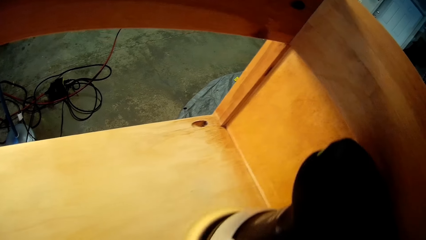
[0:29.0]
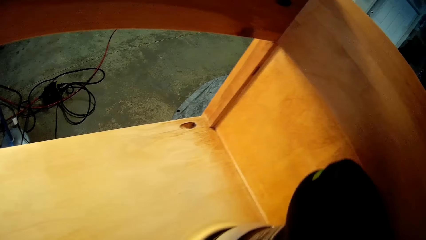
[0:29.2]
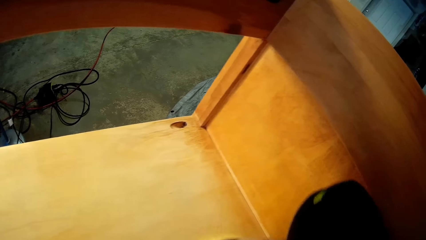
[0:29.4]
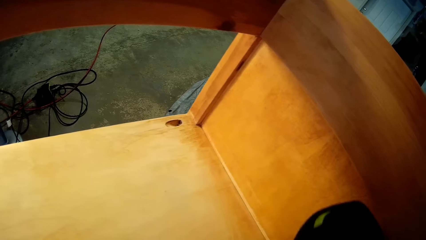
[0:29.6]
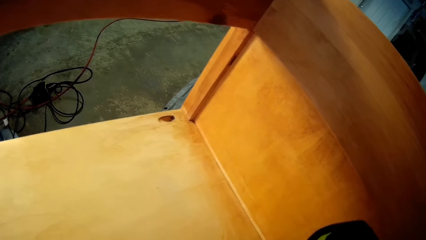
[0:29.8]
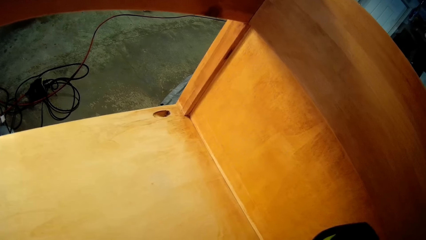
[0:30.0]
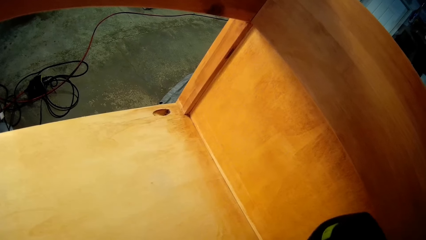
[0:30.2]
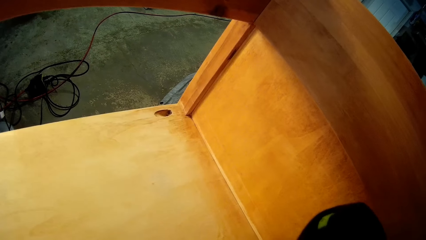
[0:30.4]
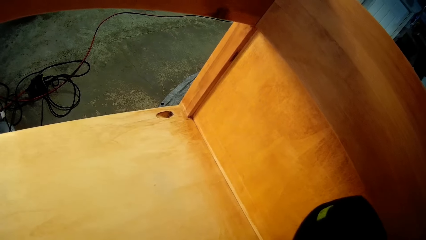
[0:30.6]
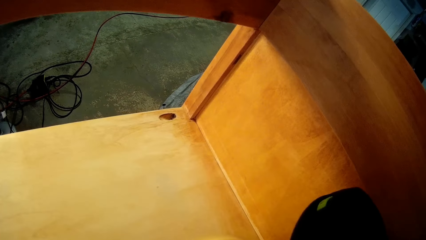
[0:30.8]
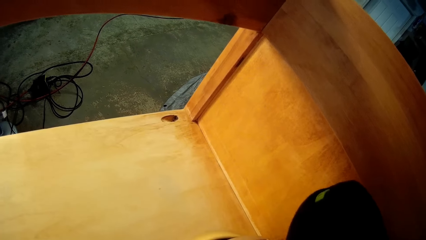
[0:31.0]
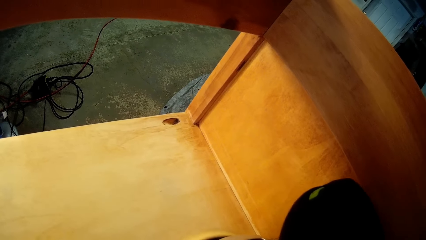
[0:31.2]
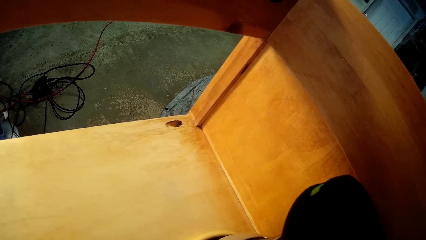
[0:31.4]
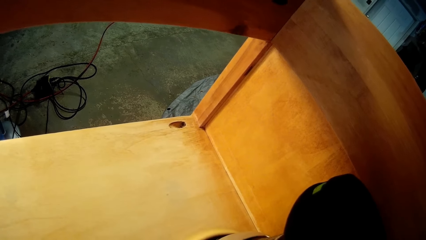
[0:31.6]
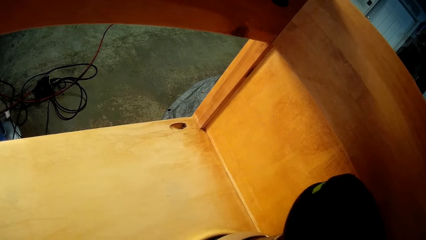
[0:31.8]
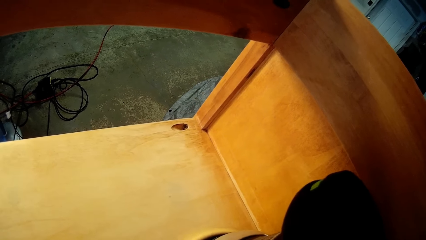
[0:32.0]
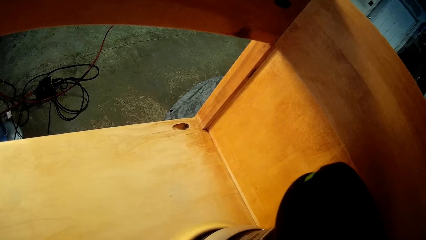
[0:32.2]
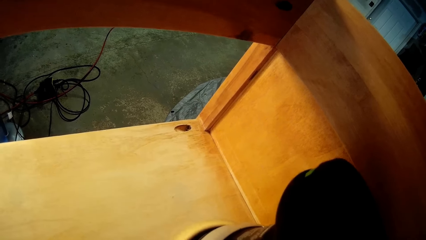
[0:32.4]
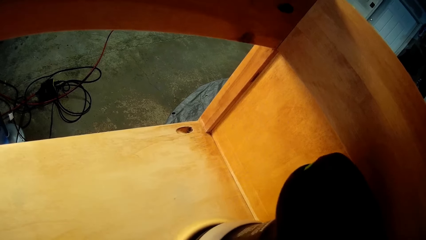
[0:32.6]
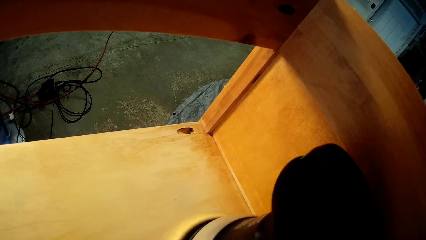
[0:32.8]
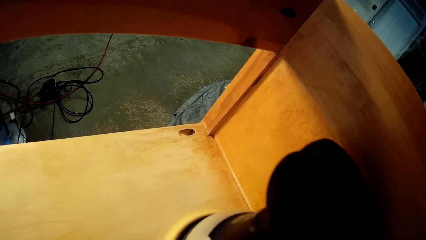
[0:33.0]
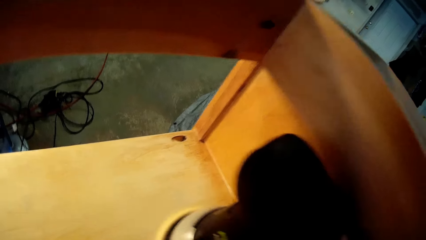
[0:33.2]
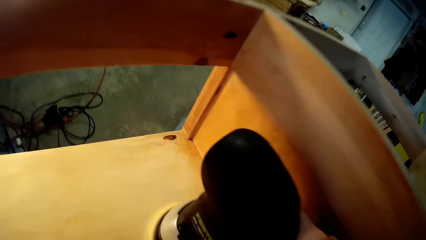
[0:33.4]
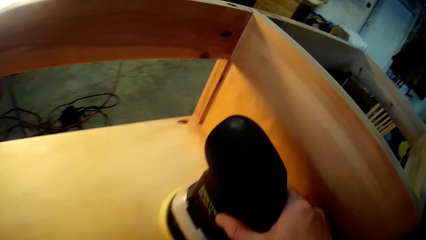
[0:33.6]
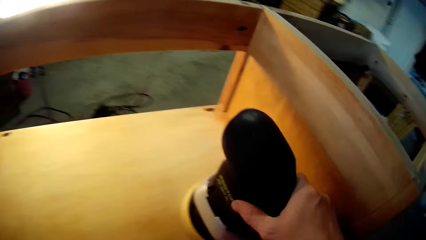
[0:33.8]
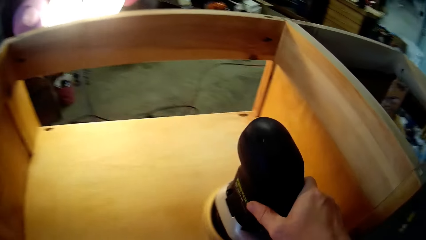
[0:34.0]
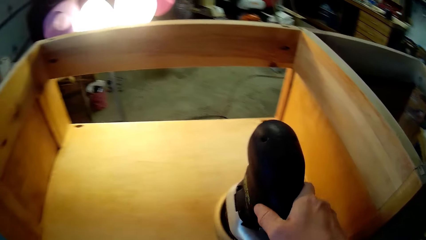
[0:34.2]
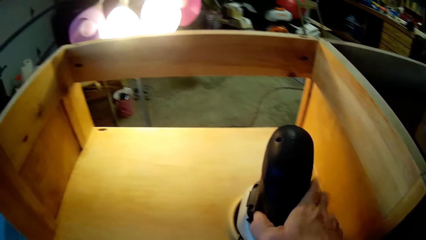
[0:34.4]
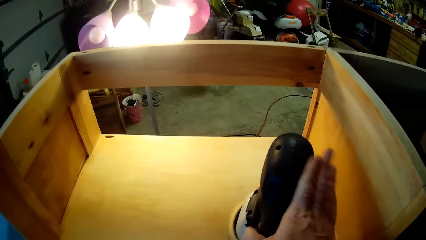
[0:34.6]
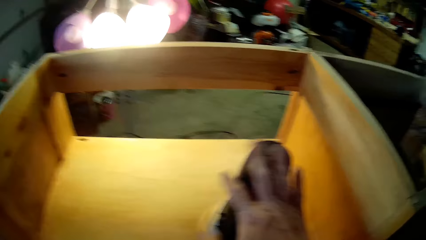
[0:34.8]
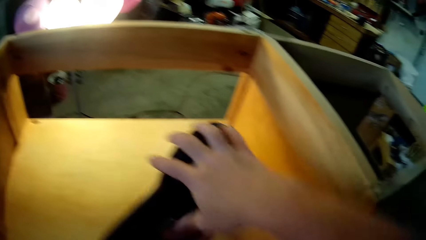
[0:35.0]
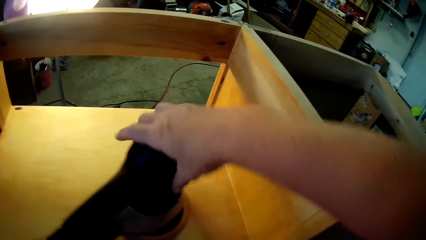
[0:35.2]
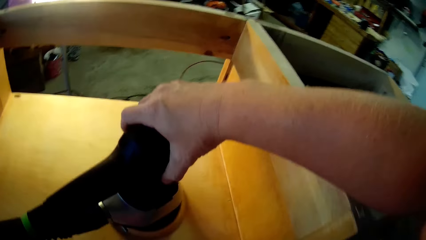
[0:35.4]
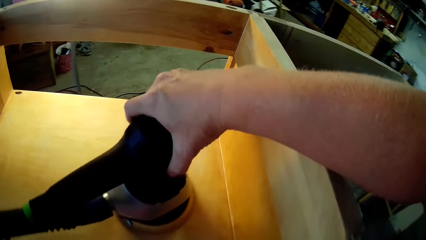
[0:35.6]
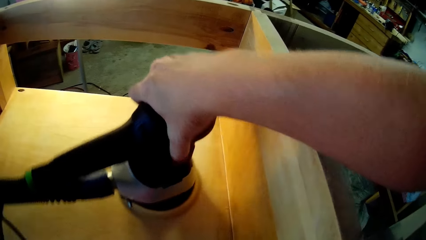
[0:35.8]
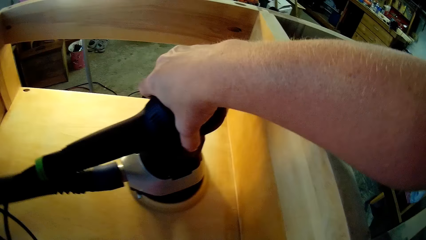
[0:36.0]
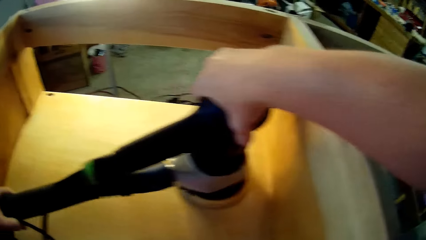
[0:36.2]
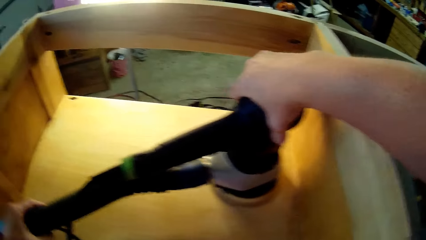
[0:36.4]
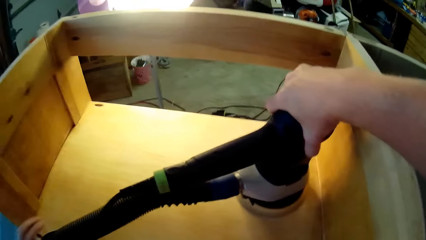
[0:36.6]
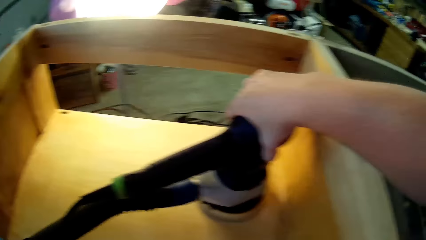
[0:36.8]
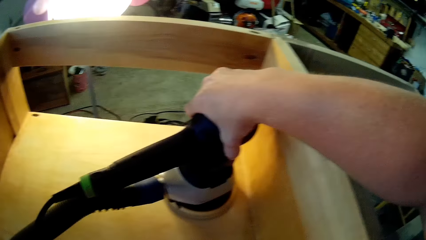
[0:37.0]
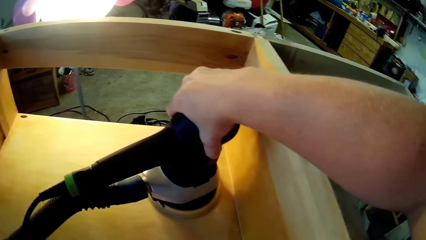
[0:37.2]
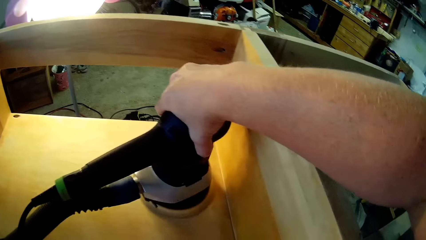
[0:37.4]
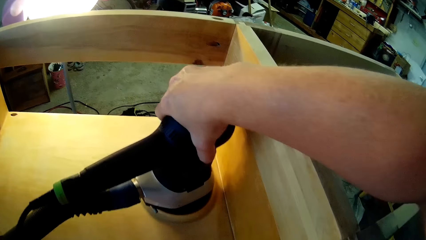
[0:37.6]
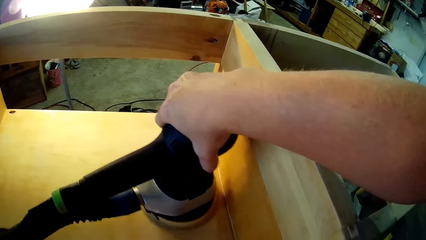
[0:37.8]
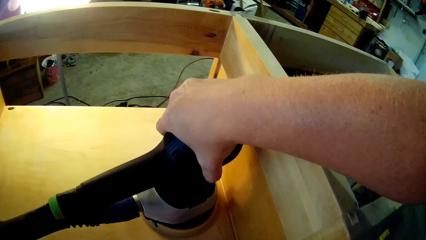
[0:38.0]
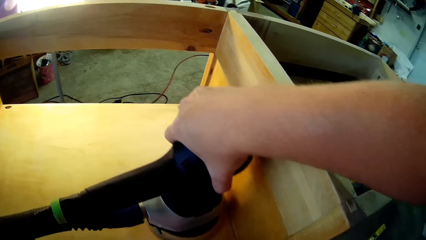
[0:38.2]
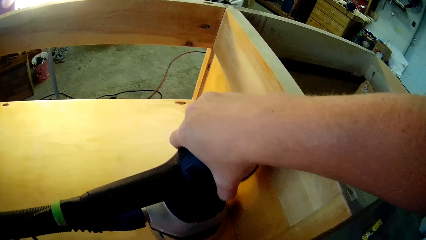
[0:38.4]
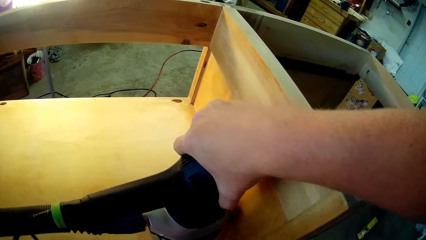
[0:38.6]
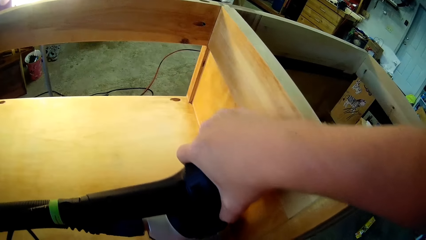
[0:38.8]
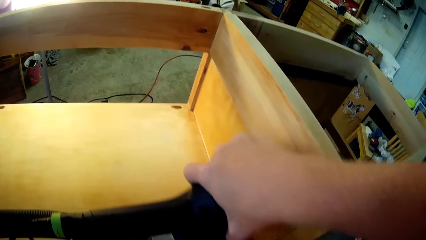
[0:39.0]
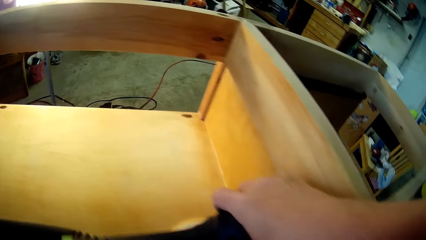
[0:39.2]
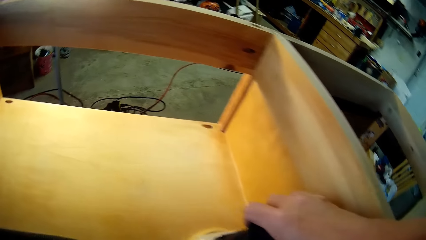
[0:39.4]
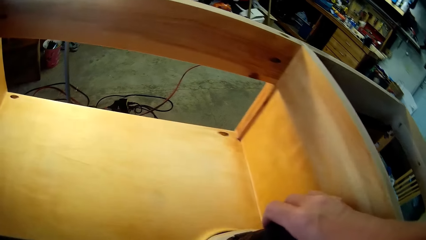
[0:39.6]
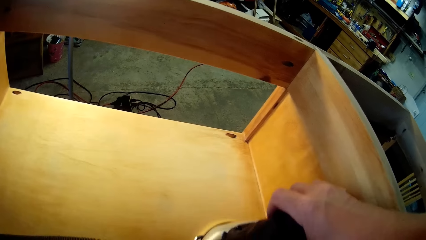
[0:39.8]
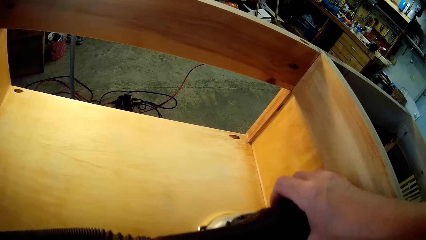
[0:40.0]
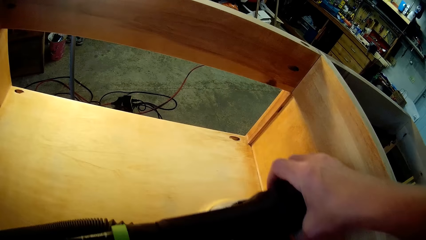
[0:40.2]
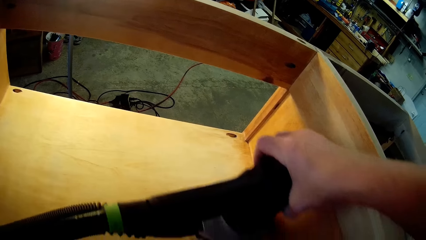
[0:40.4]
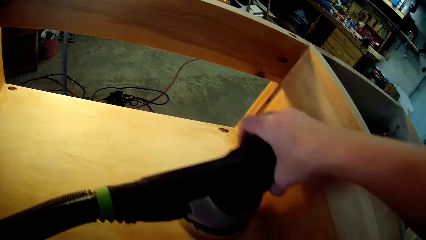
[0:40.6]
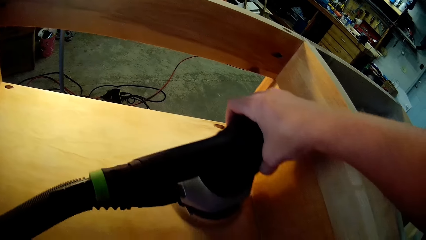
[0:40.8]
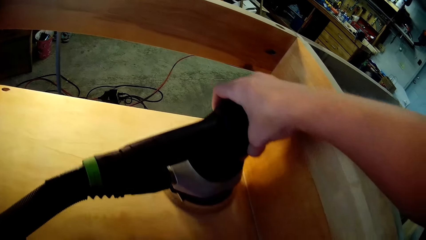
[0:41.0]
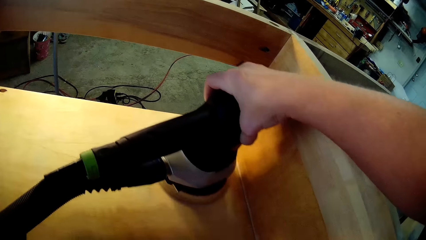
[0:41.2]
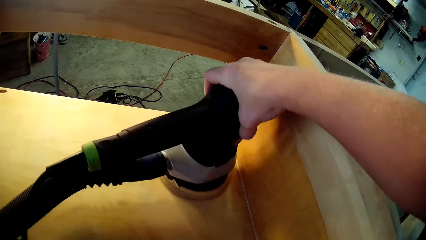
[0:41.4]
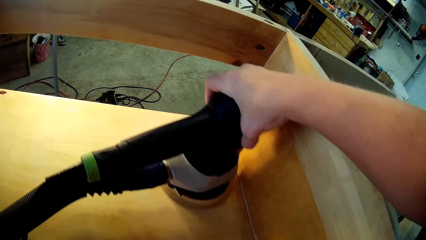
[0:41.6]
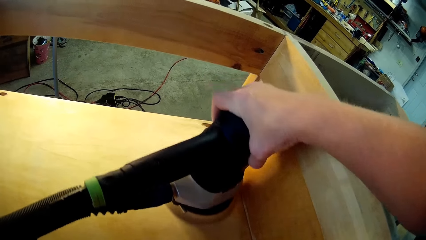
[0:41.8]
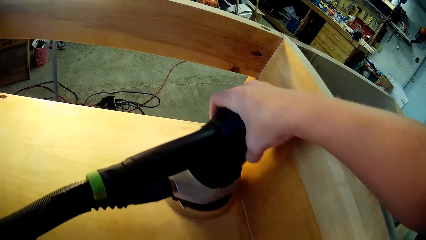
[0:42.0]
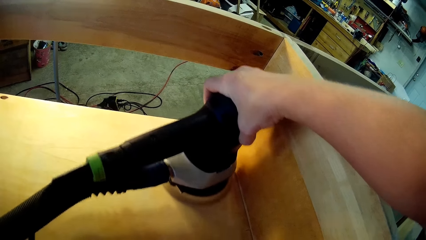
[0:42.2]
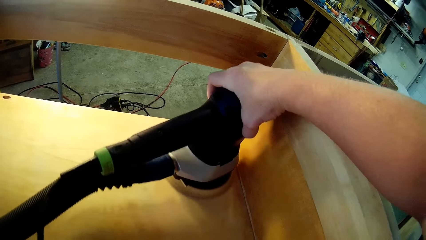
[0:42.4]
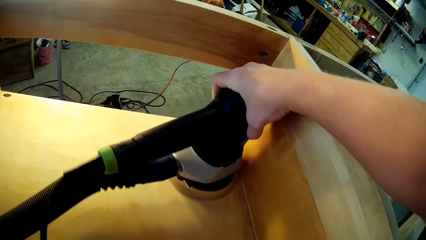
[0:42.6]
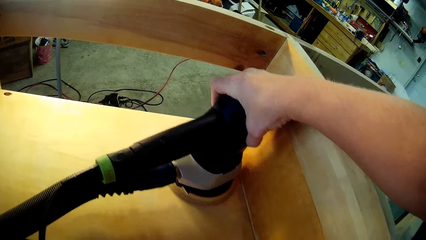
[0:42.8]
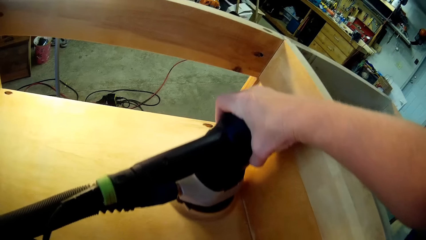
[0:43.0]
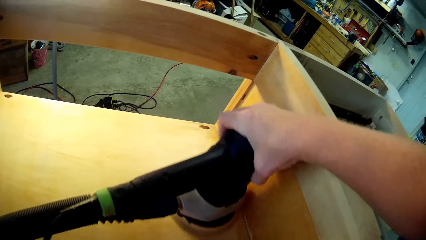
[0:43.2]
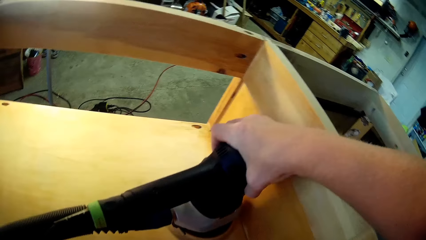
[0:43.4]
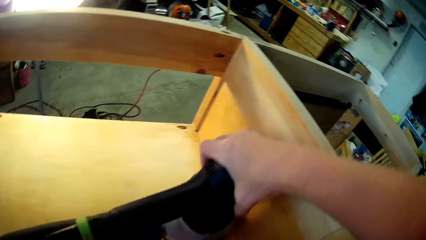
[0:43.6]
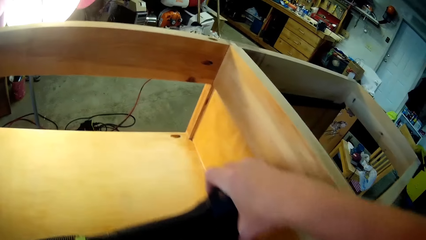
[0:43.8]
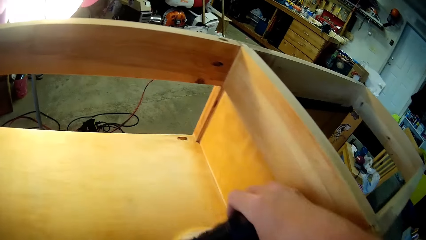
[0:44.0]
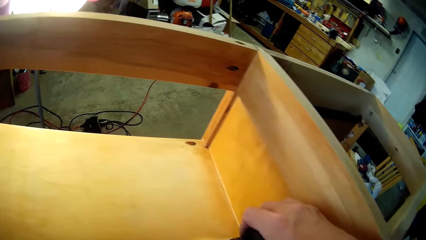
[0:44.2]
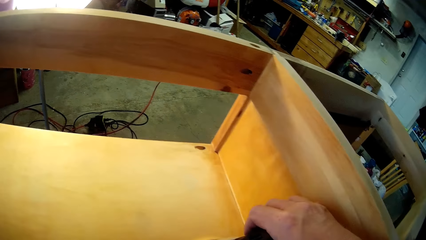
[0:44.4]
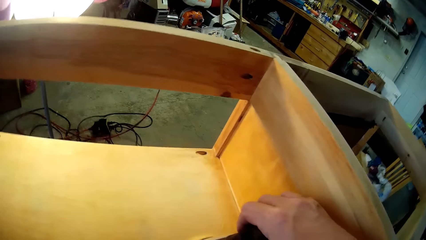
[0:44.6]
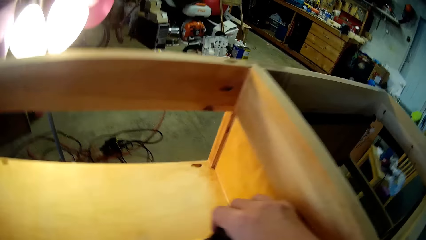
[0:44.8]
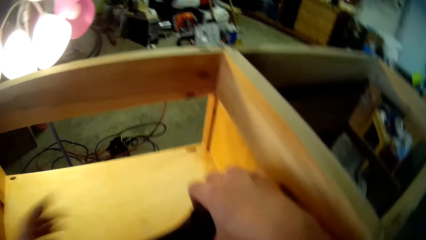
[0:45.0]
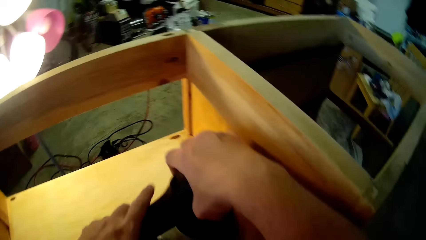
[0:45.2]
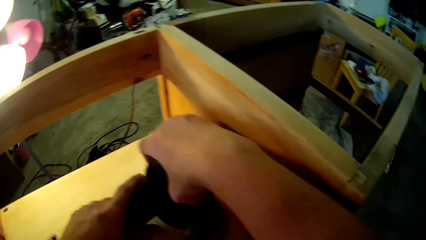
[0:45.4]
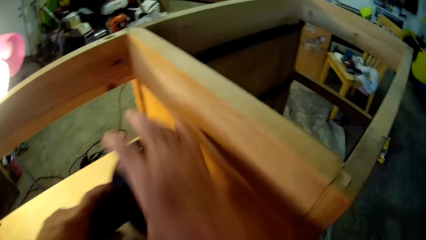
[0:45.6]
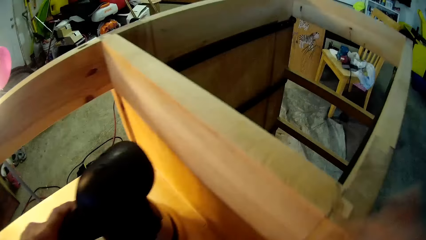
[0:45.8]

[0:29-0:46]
The camera wearer moves the sanding machine down to the right. They move the sanding machine up to the right. They move a hand from the machine handle to the top of the sanding machine. They straighten a hand. They smoothen the wood using a sander. They move the sanding machine up to the right. They move the sanding machine down to the right. They move the sanding machine up to the right. They move the sanding machine up to the right again.
